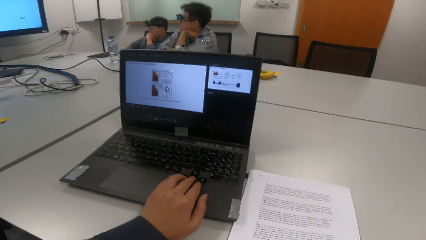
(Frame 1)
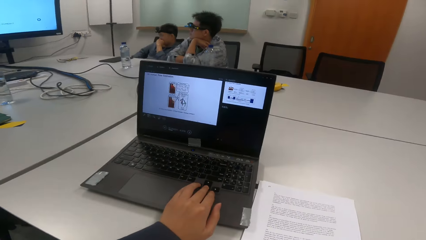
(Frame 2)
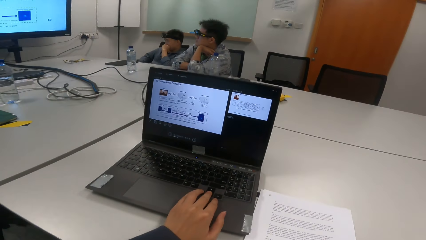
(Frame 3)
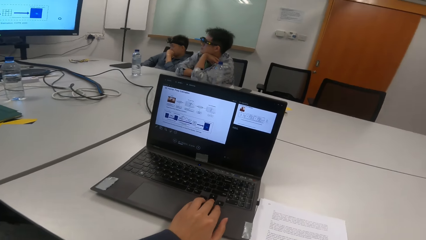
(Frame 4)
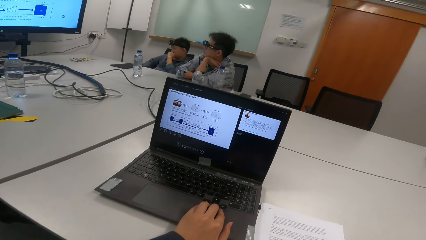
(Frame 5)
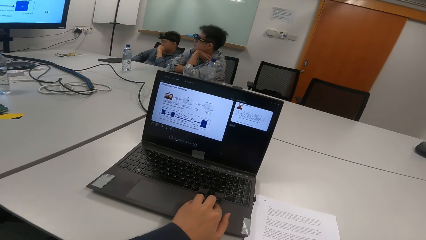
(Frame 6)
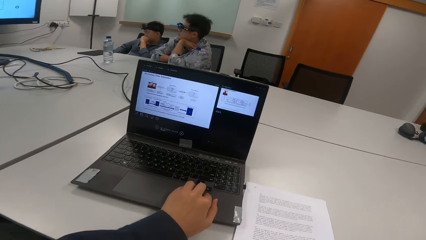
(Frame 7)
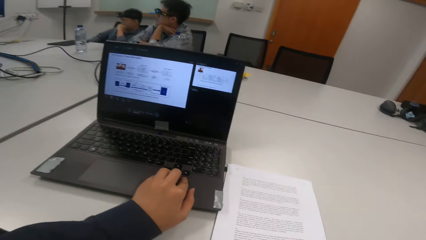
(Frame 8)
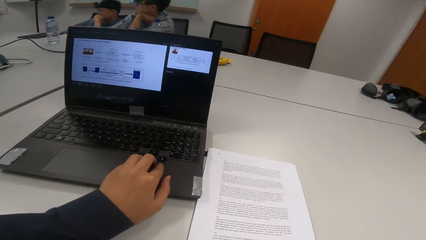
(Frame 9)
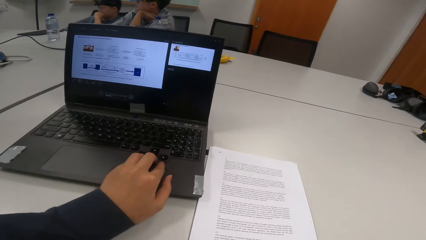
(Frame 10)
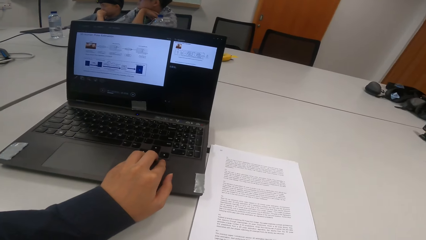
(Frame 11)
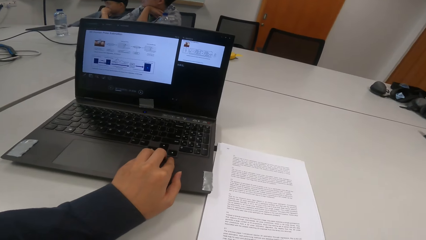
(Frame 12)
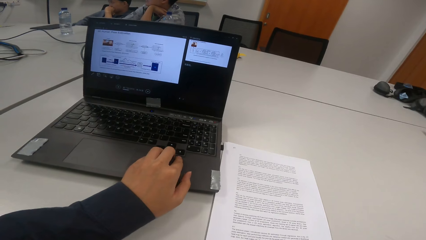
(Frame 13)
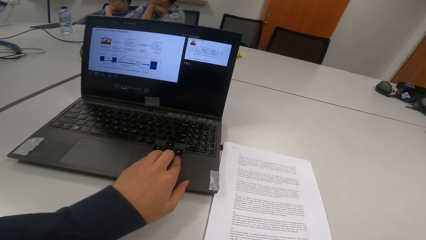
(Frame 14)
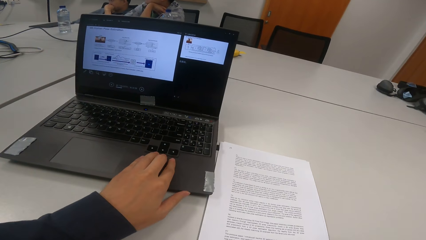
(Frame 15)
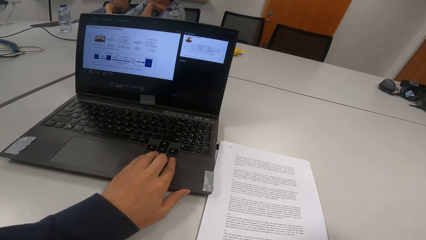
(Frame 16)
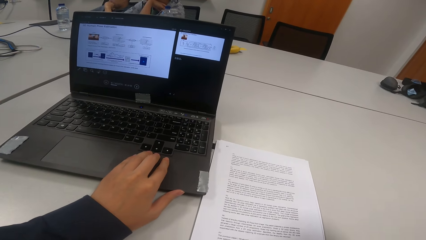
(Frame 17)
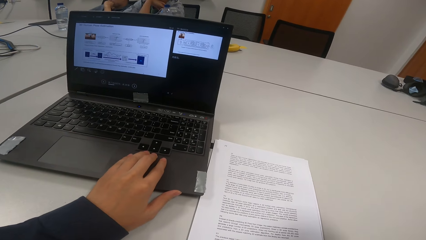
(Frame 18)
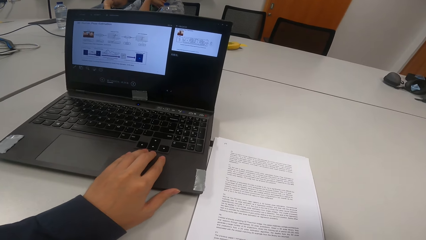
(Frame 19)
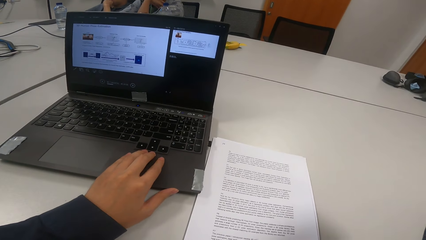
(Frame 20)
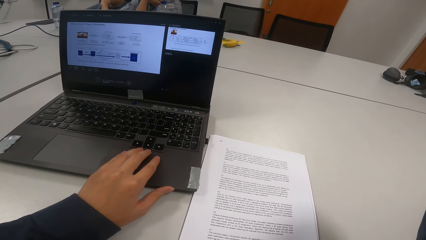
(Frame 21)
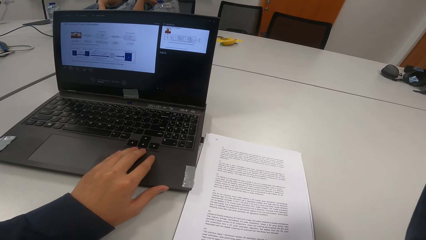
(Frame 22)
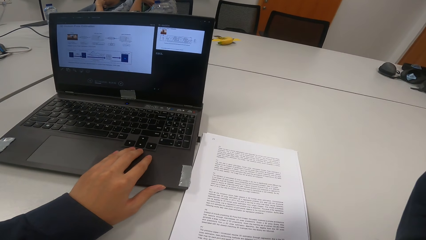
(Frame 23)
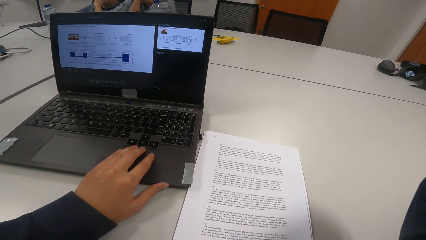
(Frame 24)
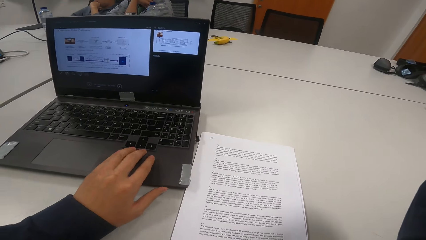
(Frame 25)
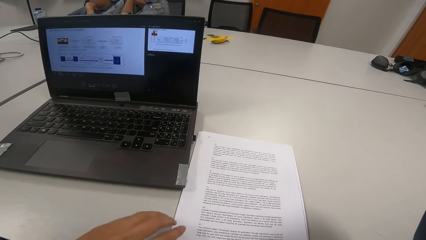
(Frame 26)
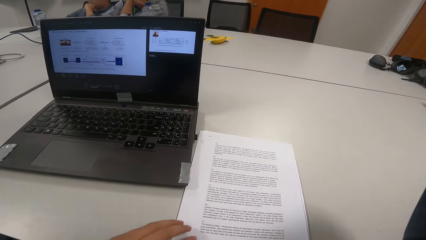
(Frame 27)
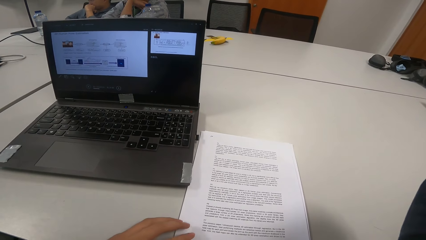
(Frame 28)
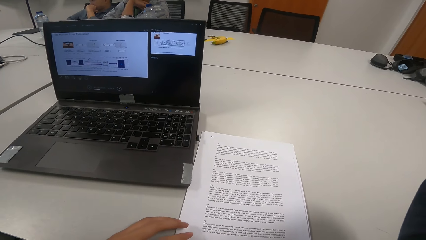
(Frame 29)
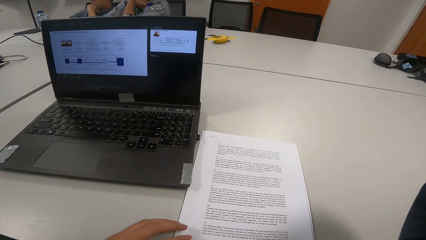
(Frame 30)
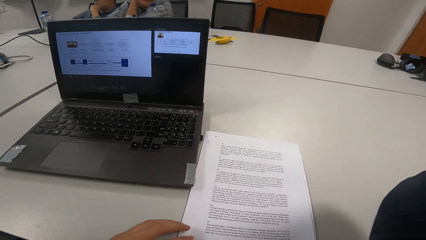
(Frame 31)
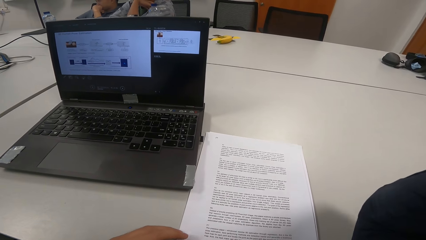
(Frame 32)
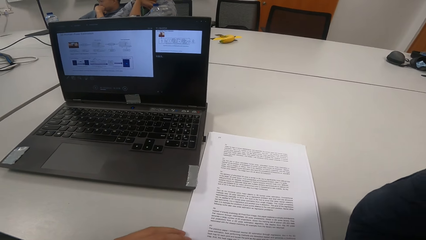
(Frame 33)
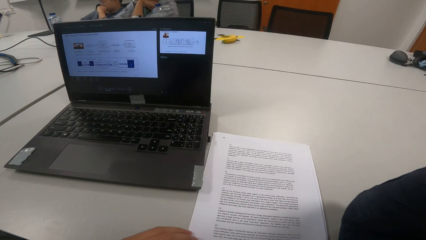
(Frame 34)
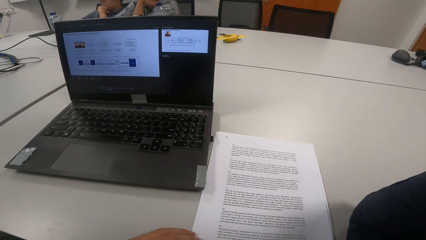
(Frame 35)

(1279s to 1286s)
The camera wearer operates the laptop. They read a presentation.

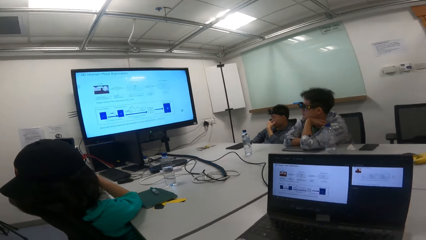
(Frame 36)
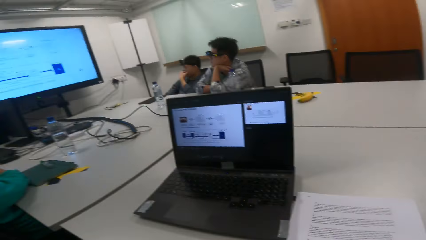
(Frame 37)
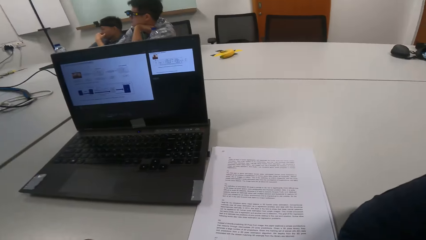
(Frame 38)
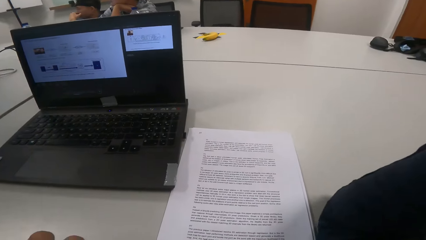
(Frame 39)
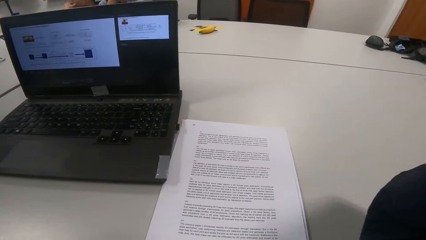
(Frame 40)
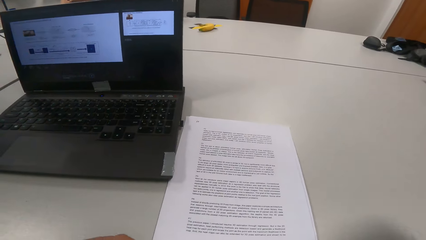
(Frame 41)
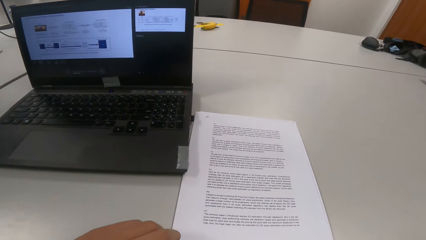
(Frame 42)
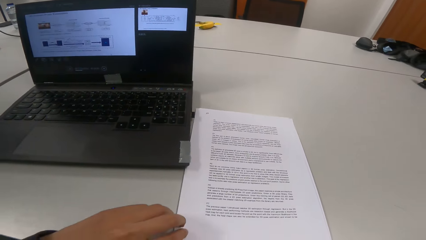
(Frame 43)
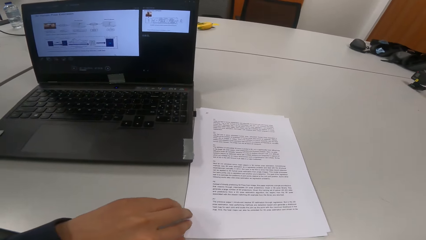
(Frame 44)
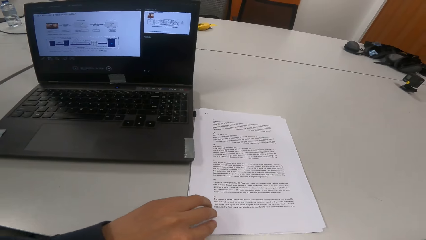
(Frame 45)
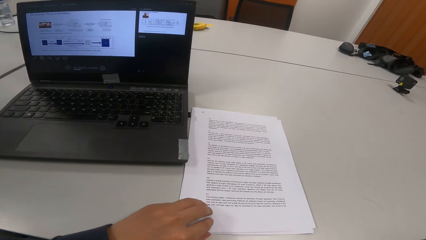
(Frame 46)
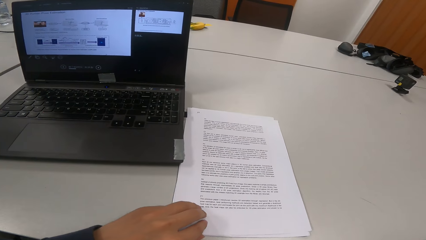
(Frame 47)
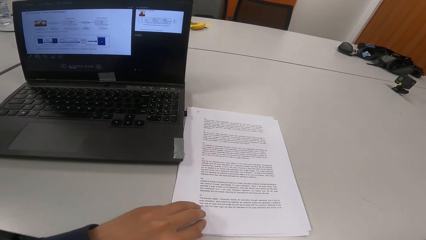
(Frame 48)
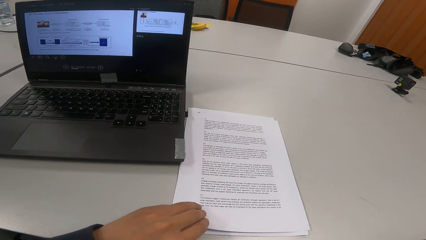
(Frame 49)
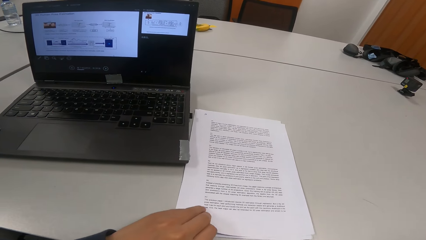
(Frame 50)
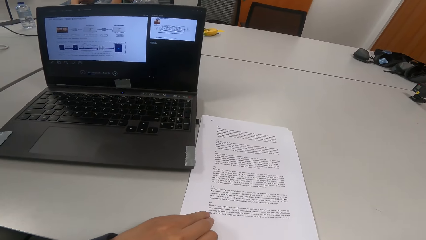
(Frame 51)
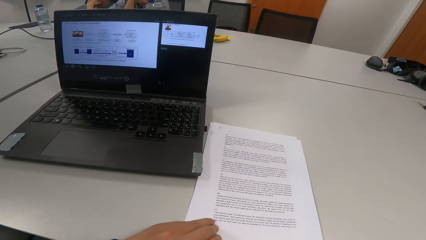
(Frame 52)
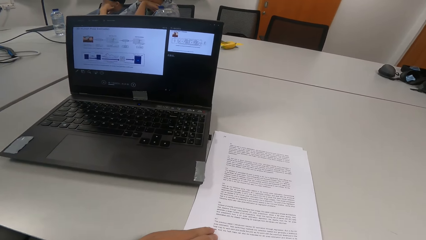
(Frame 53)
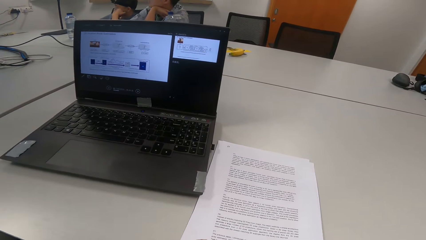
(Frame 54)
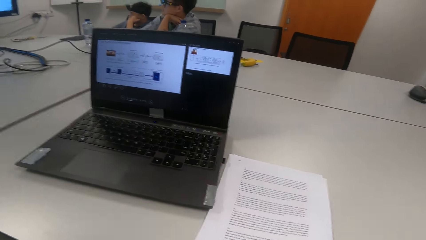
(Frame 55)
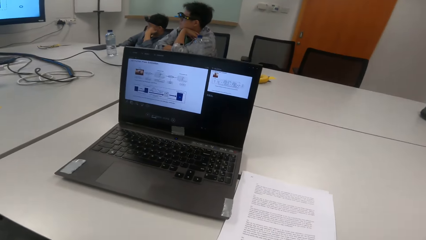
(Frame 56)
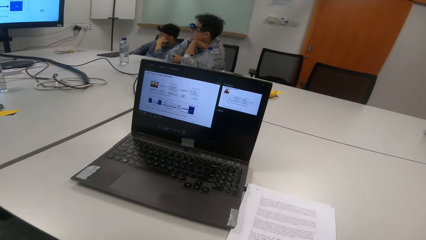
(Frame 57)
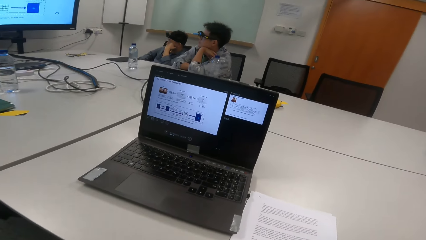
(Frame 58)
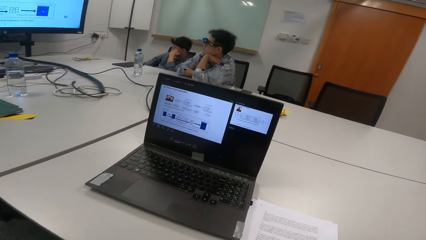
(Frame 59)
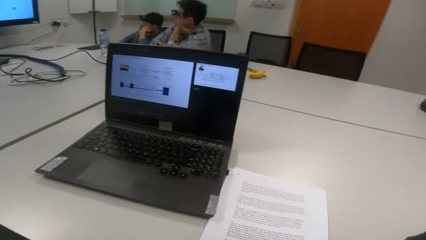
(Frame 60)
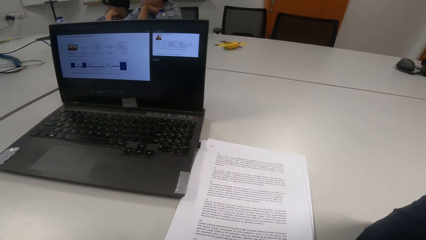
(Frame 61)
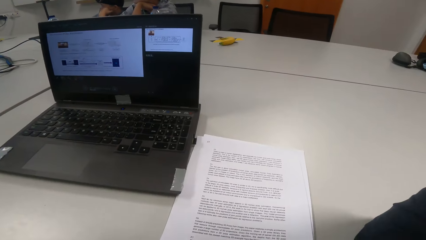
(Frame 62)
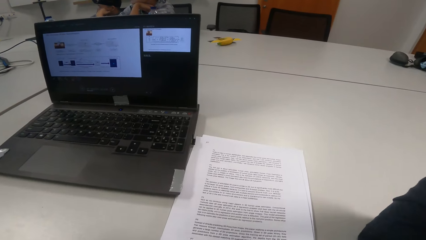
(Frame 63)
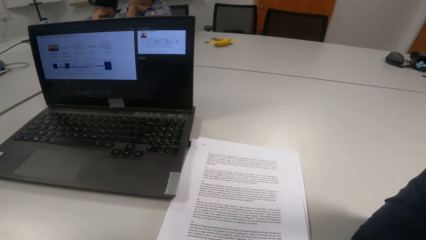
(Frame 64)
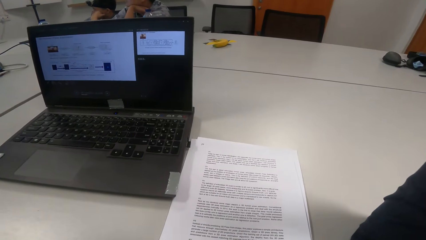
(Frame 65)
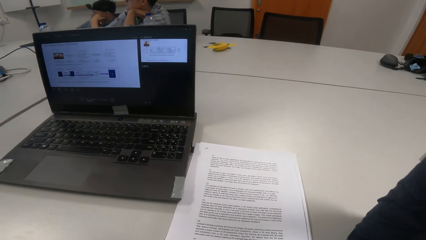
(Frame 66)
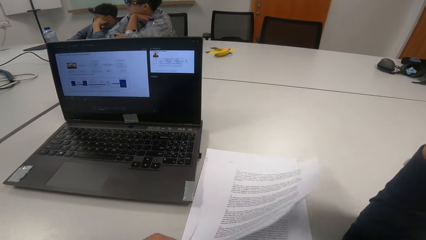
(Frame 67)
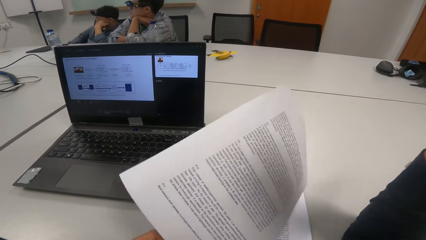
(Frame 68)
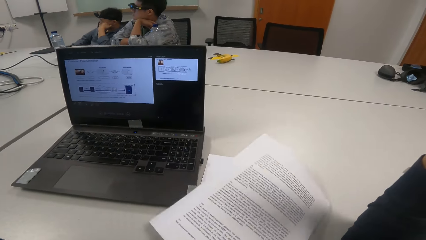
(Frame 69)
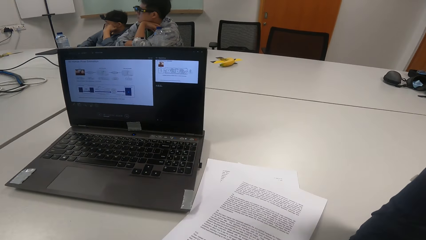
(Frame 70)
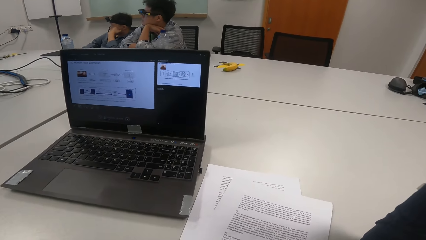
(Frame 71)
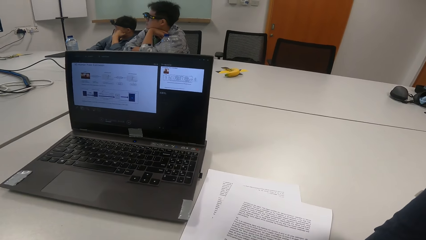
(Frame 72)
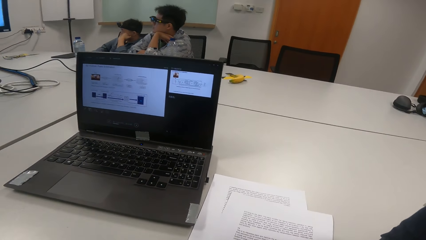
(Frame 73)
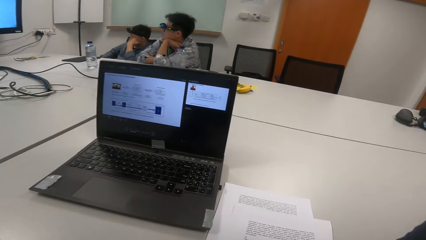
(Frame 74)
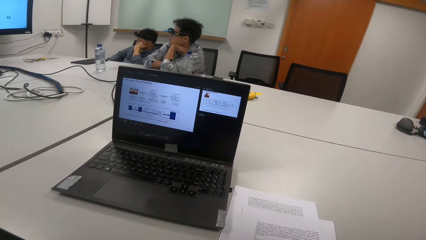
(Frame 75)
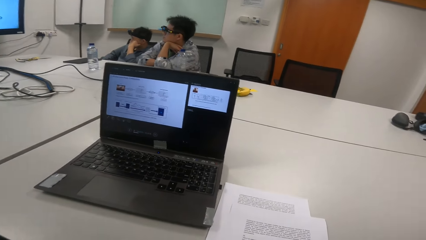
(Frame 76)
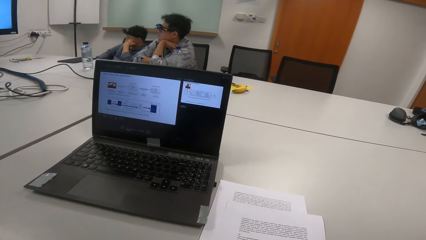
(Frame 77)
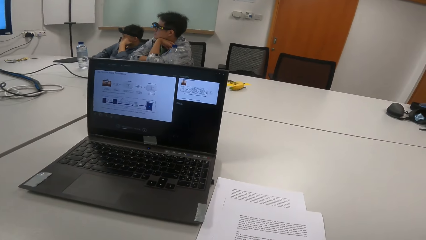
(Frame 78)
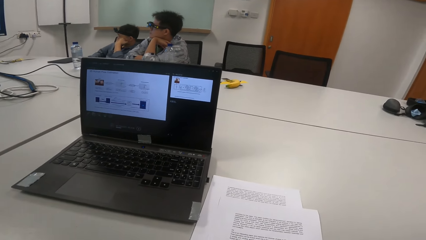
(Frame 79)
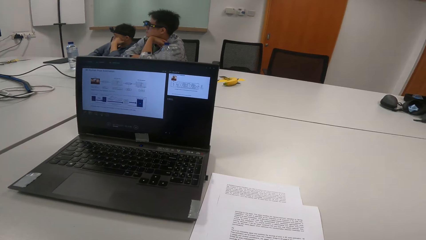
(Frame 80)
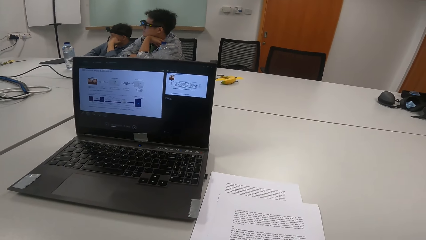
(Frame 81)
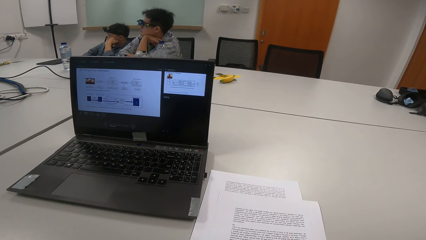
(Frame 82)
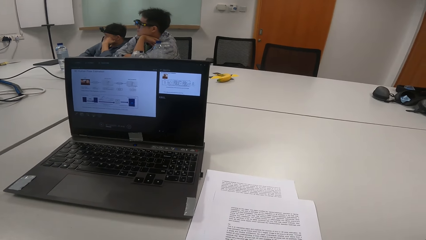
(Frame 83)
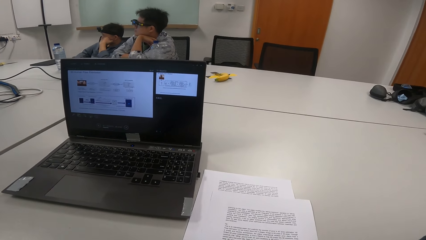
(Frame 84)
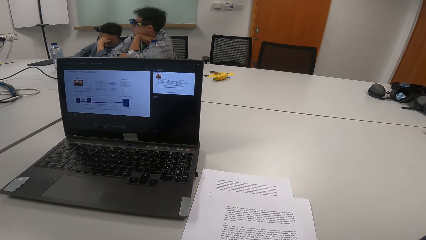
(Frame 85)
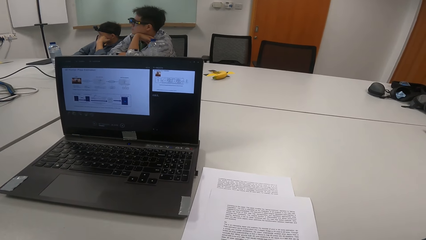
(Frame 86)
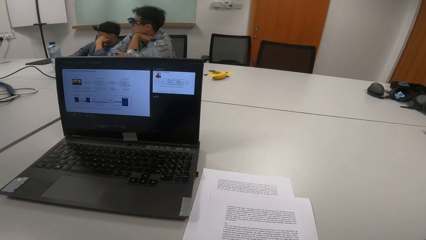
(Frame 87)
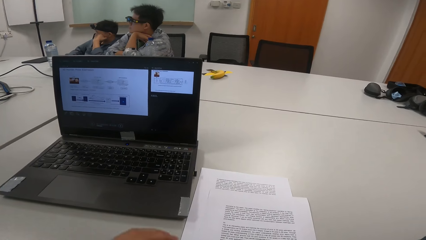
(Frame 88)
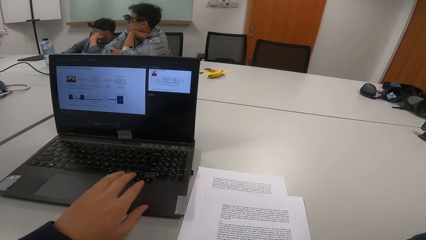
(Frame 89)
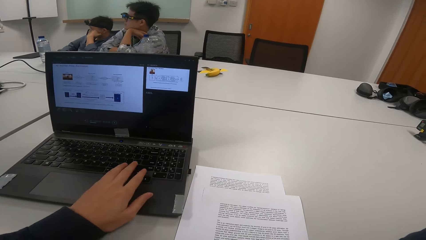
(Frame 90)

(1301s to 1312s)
The camera wearer moves paper on the table. They read a presentation. They turn a paper. They touch the papers.
